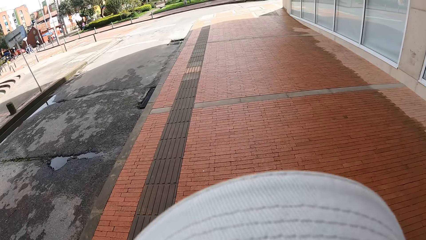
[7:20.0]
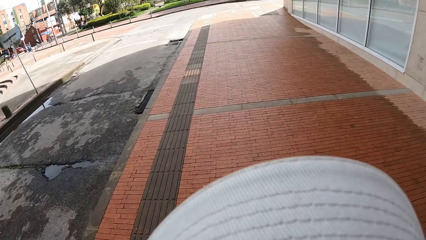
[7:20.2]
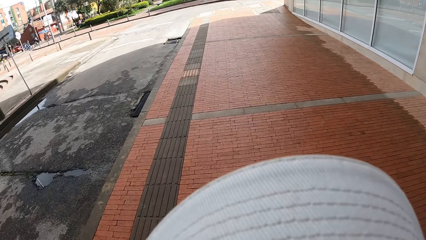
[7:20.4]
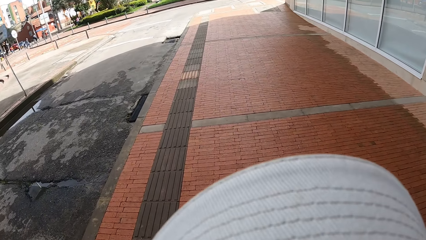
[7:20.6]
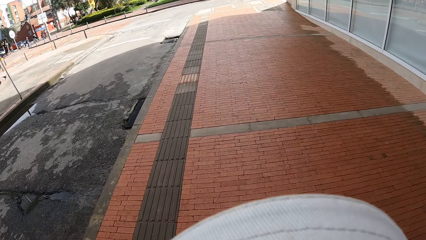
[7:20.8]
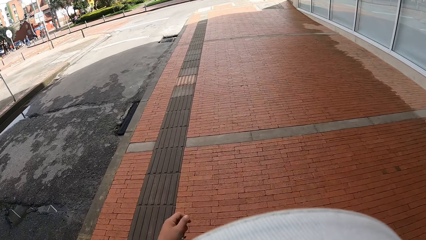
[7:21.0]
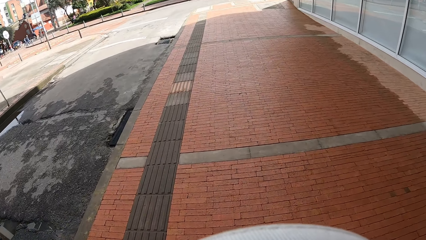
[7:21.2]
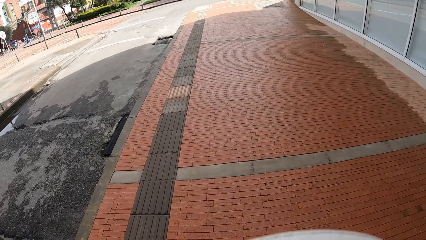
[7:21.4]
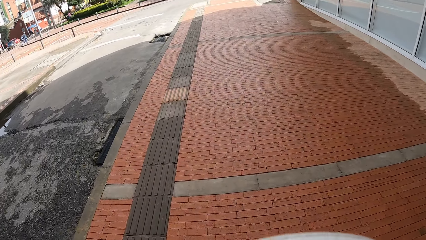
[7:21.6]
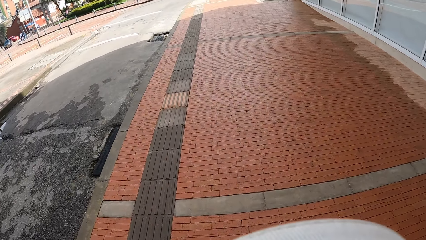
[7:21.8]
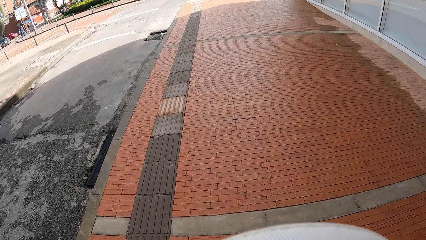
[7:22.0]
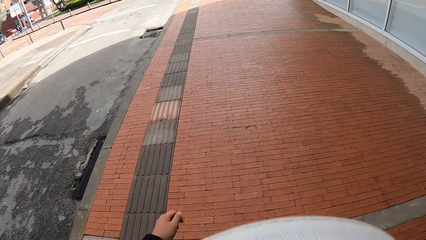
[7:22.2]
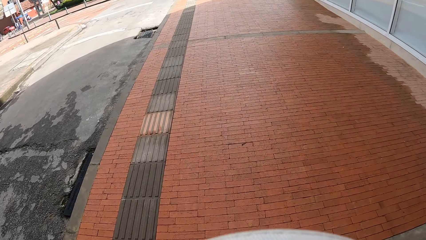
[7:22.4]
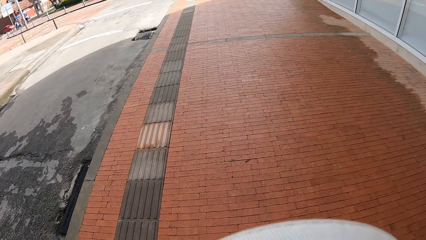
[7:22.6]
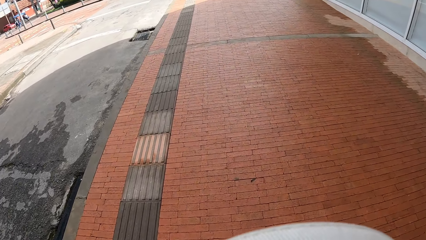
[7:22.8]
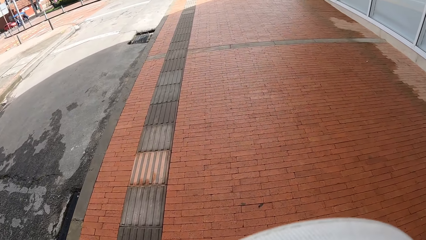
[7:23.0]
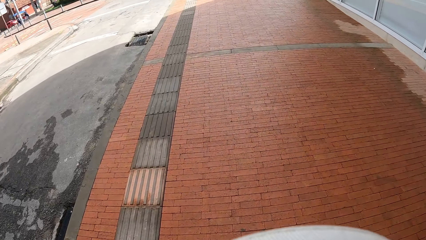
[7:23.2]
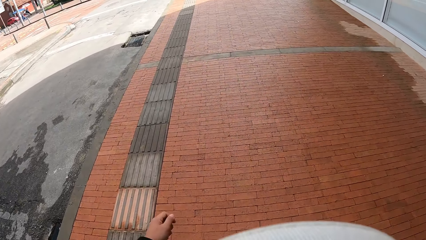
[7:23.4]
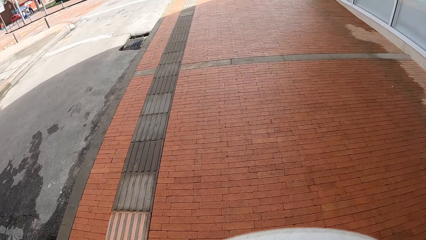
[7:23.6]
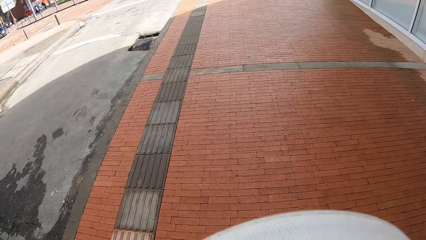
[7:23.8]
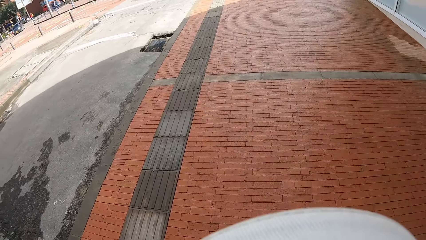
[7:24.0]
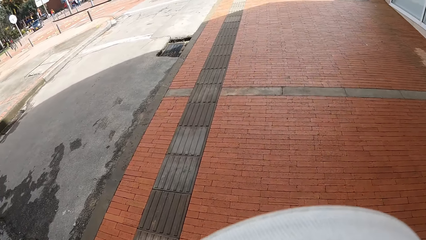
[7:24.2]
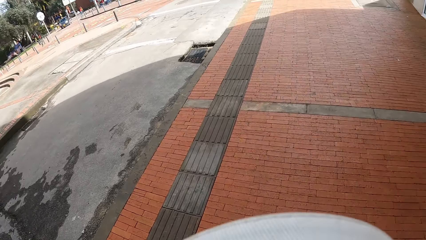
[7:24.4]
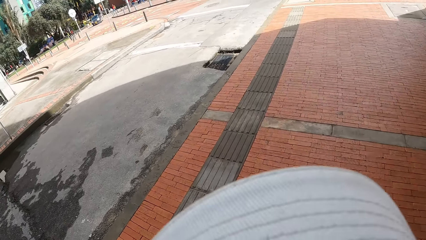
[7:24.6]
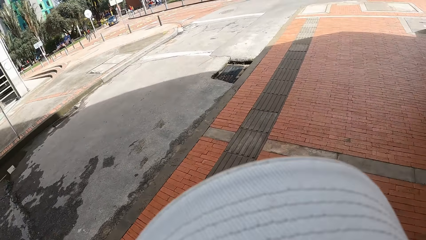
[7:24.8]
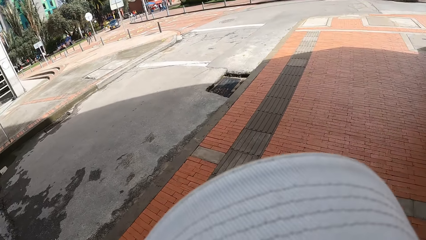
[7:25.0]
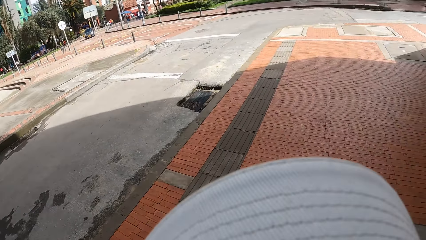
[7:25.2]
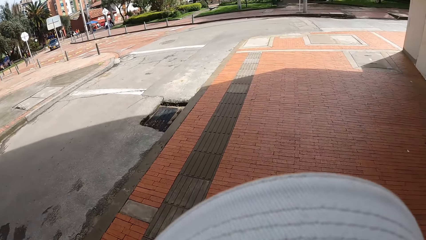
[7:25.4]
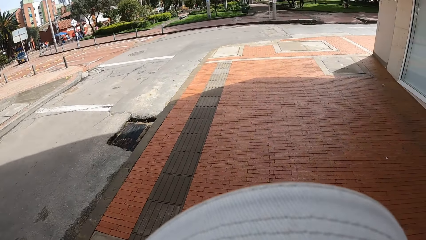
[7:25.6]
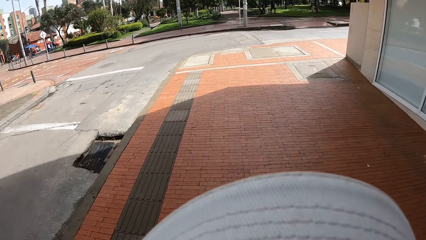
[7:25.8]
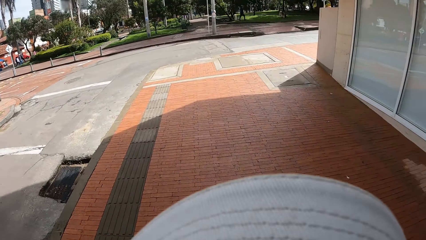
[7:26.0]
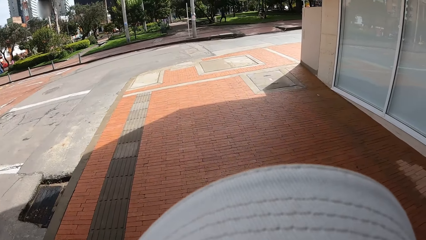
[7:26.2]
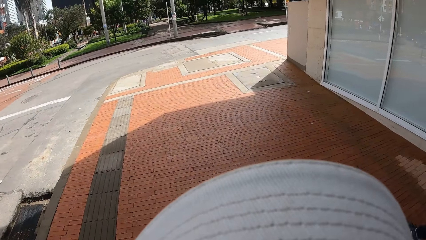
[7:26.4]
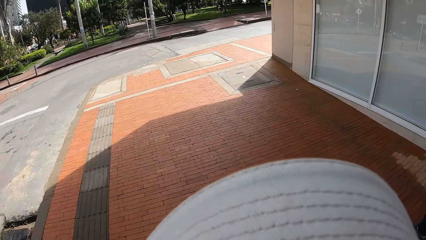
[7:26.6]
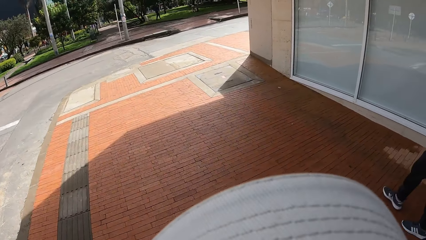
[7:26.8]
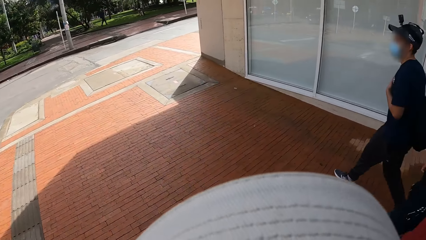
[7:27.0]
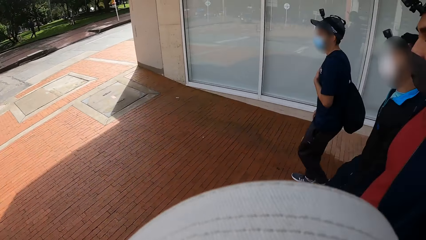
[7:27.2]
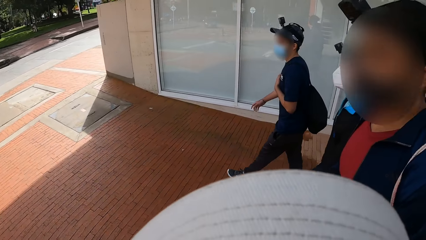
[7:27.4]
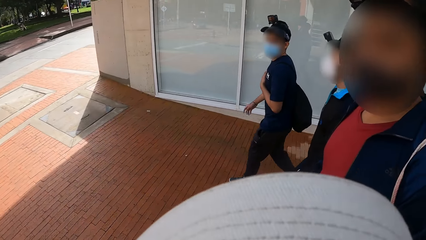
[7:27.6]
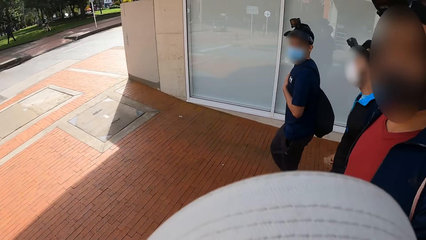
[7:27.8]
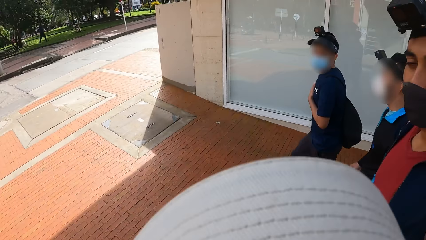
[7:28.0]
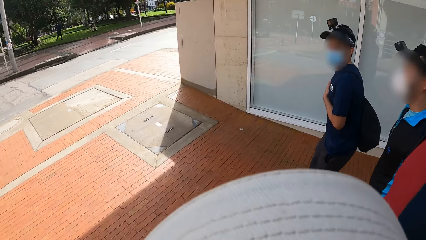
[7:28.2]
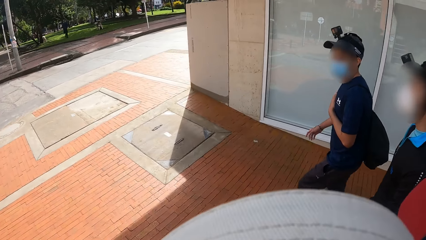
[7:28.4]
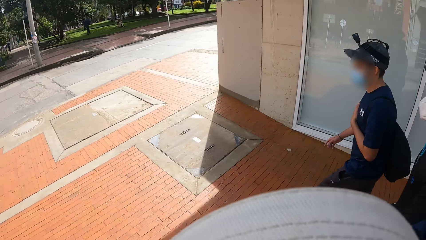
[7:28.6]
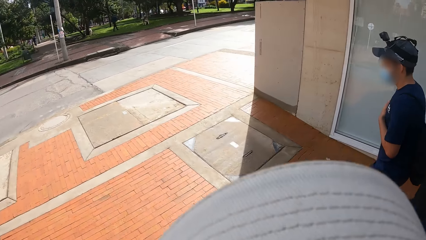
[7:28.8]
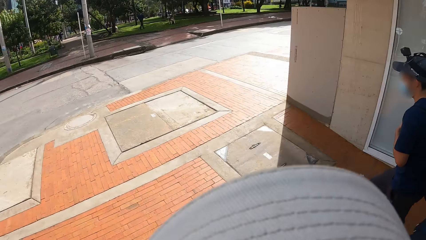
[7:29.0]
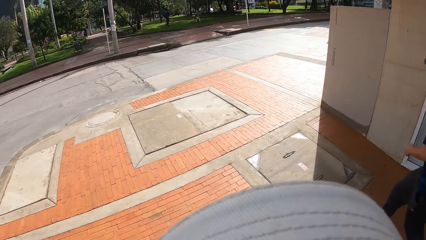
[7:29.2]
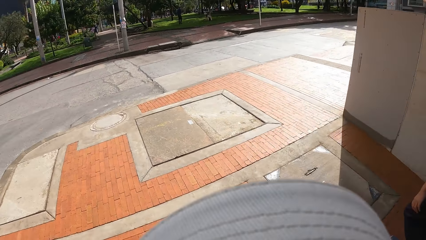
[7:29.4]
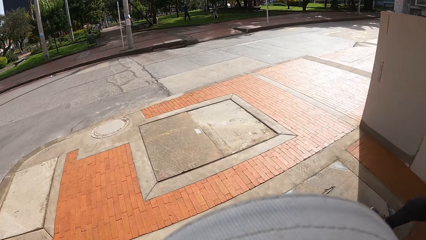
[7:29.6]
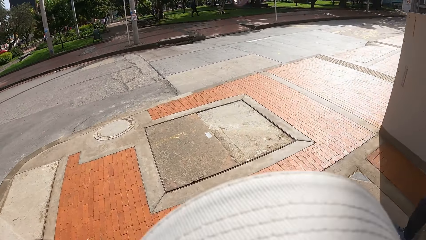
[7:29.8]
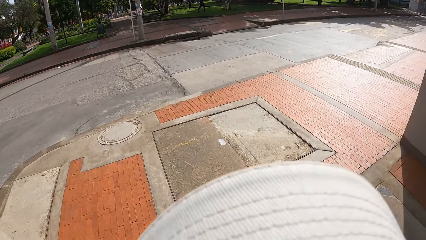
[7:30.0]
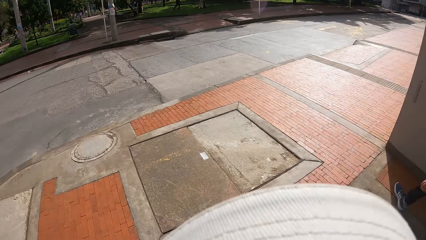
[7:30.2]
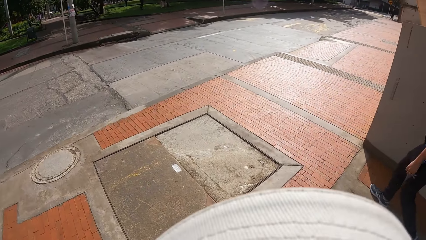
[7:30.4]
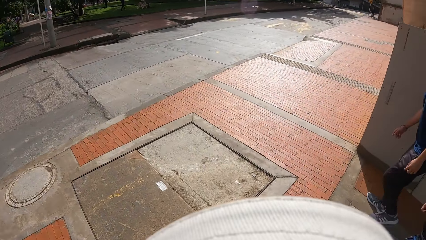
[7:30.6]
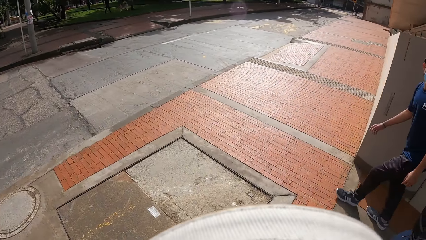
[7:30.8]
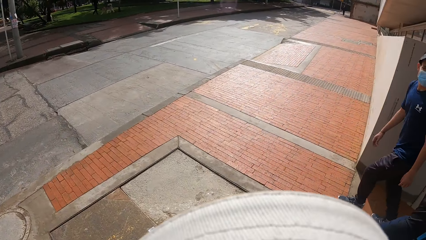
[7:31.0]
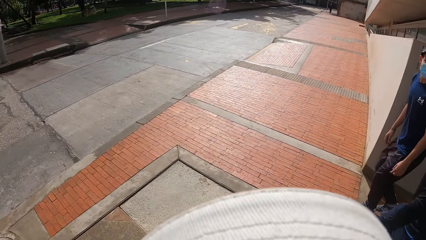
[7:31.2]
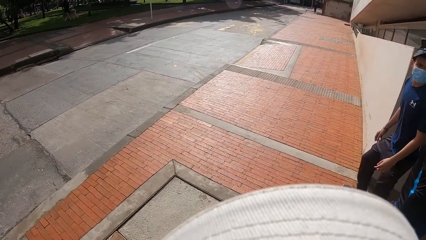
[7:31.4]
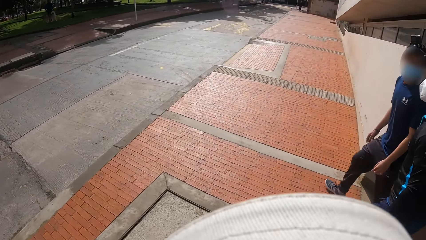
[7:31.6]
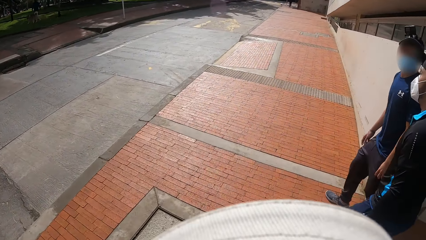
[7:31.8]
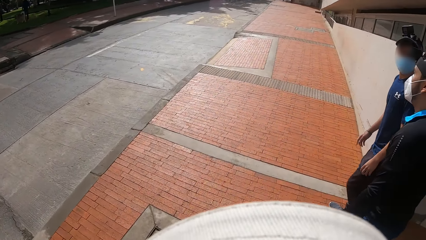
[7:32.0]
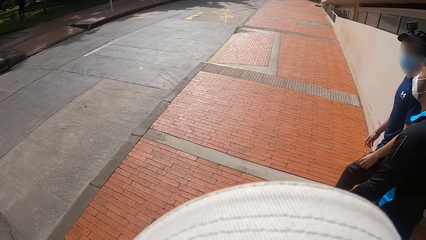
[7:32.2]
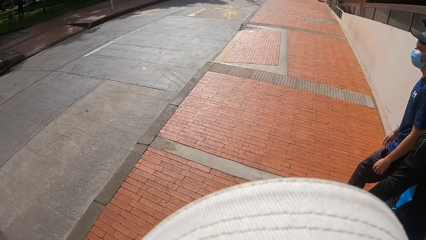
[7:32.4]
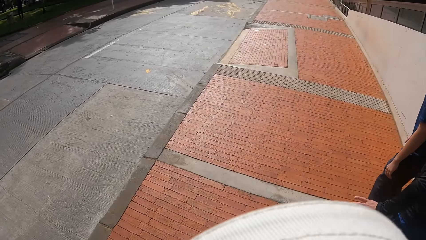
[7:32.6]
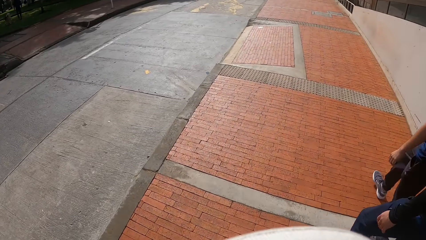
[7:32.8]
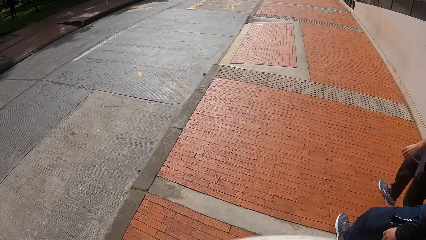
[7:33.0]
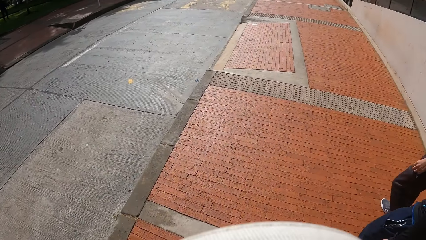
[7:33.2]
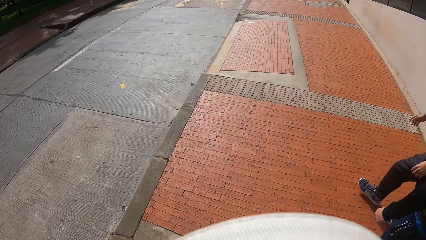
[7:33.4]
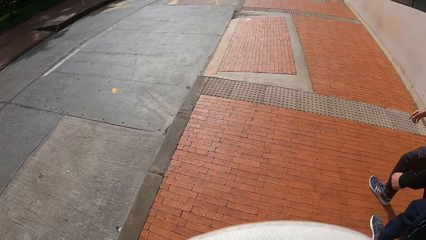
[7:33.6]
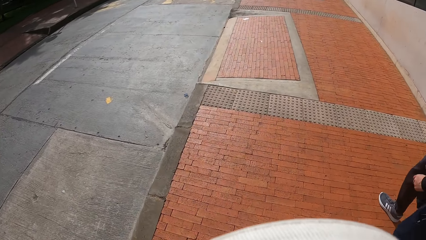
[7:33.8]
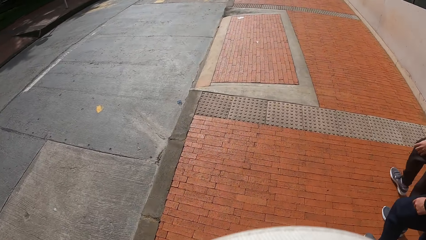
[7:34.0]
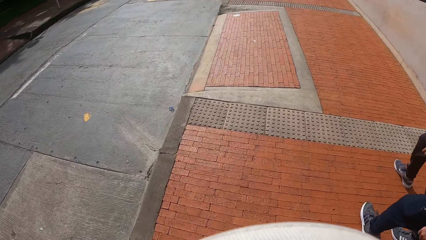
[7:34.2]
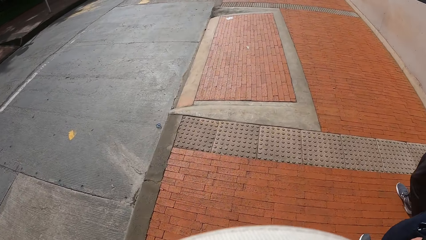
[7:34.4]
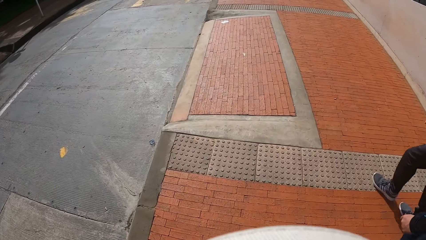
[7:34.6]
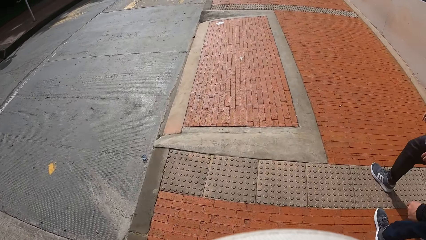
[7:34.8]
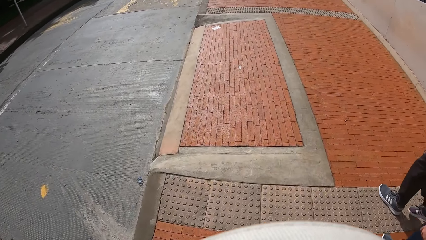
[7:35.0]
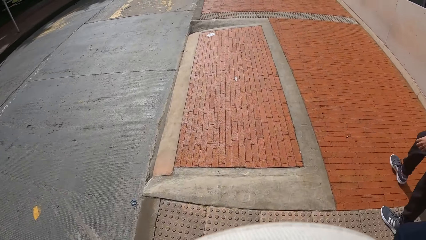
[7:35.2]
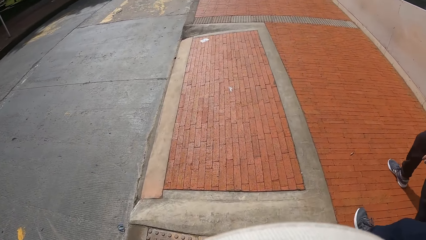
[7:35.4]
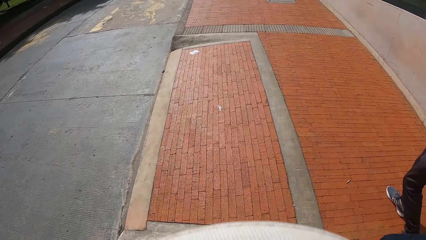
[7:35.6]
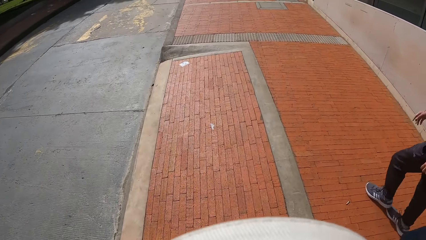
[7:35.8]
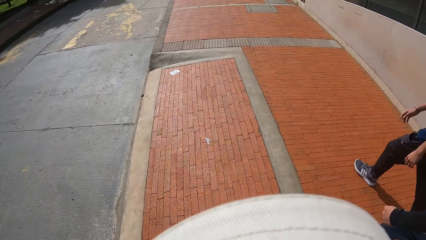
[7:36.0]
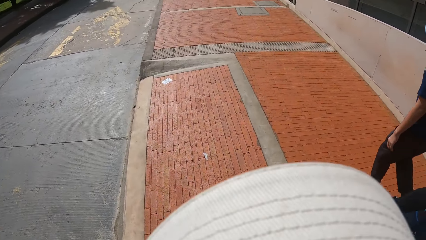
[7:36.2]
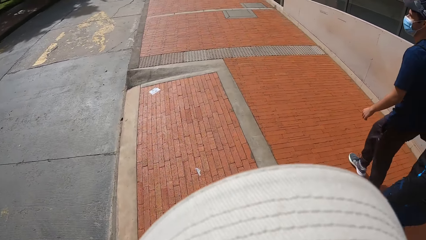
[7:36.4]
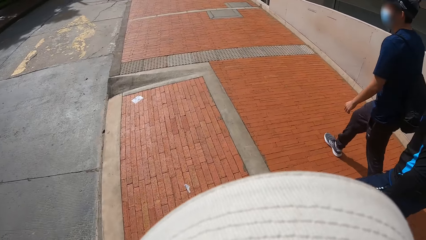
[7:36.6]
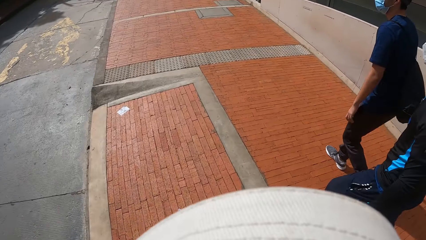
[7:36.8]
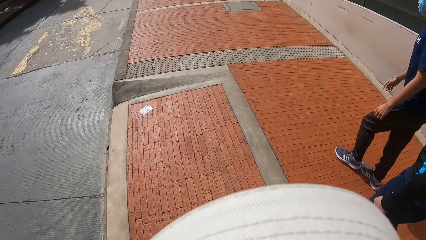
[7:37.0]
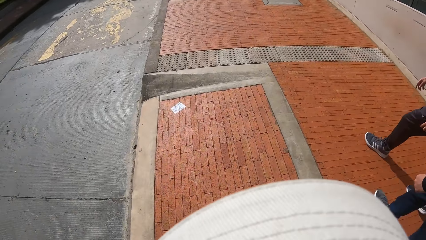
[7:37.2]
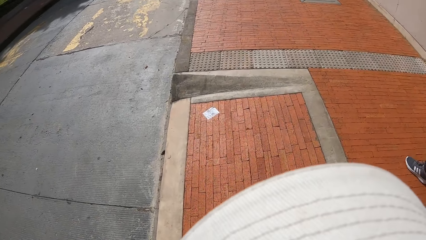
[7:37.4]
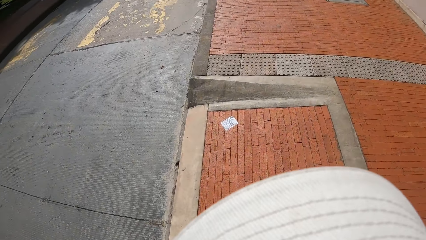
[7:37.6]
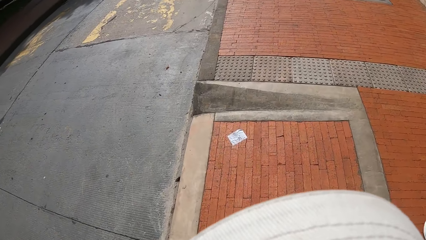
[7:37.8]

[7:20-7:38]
A person, another person and a third person walk around. The camera wearer walks around. The first person walks around. The first person and the third person walk around.
